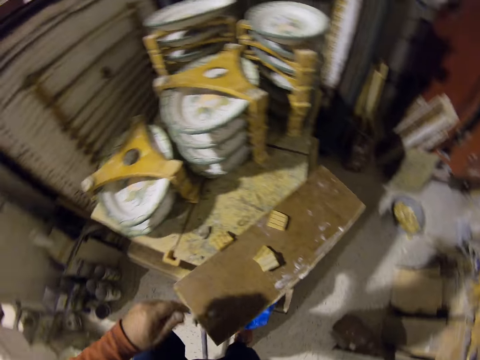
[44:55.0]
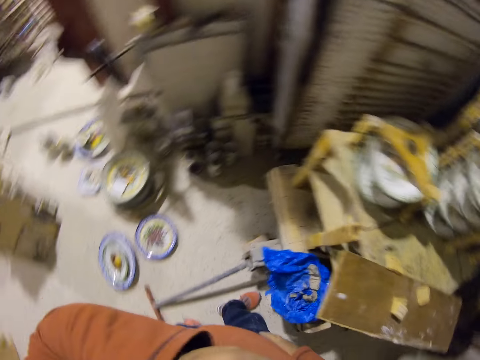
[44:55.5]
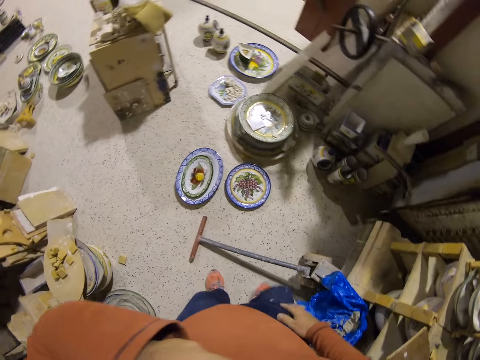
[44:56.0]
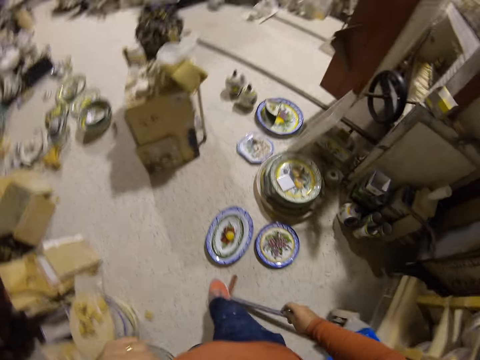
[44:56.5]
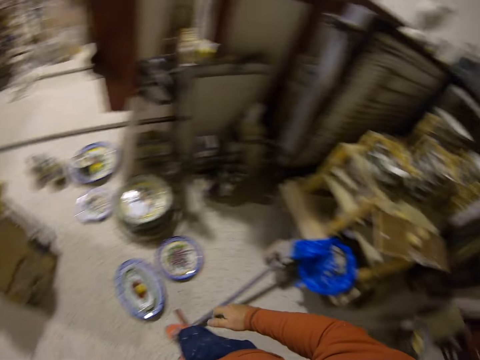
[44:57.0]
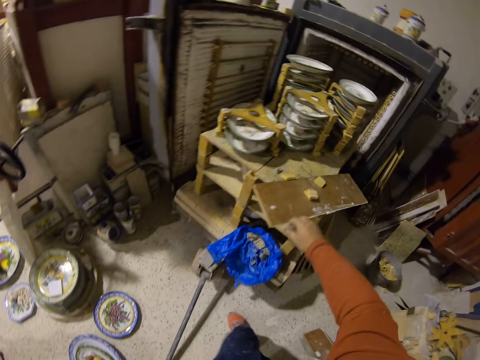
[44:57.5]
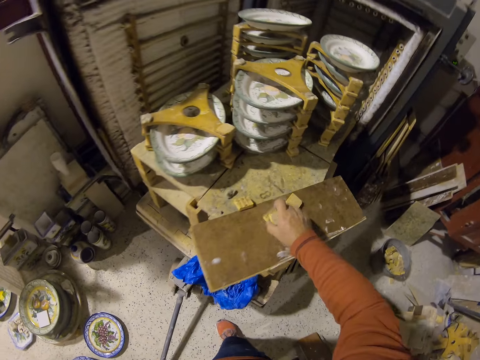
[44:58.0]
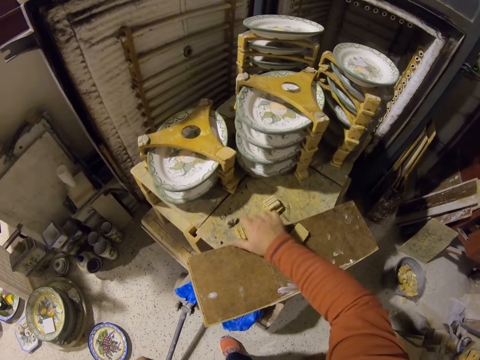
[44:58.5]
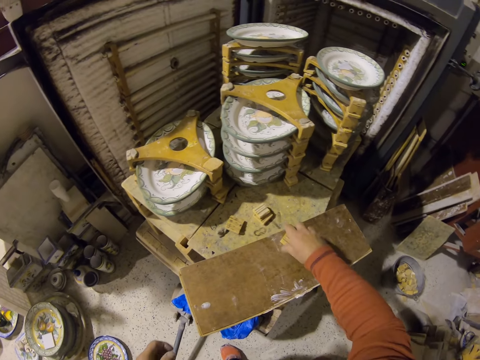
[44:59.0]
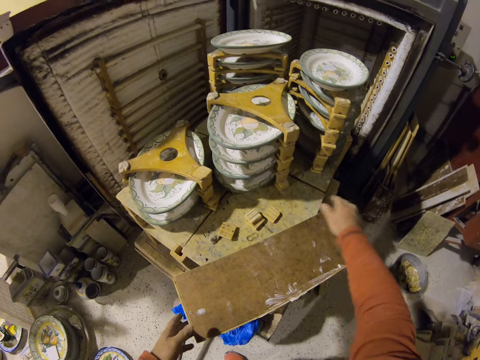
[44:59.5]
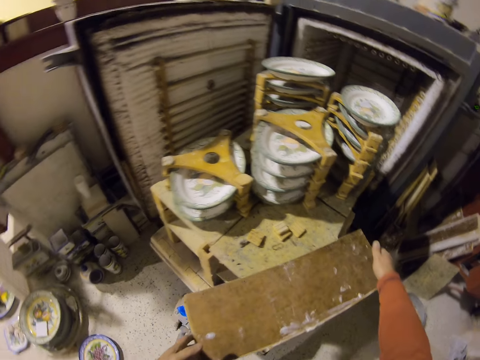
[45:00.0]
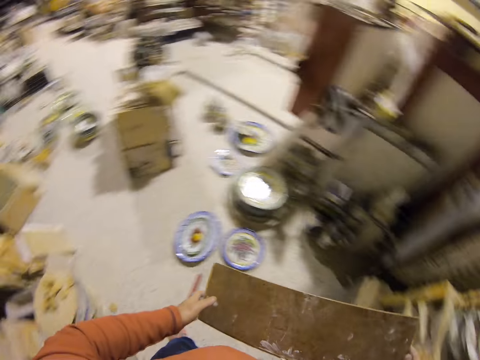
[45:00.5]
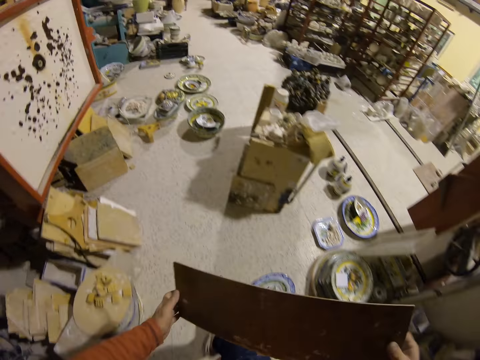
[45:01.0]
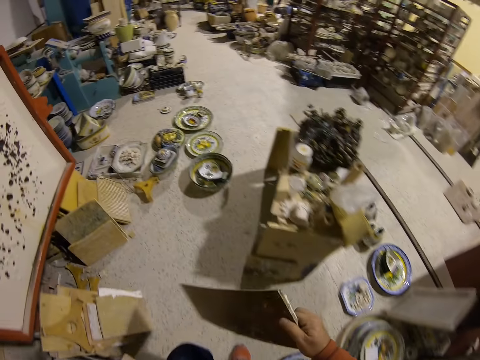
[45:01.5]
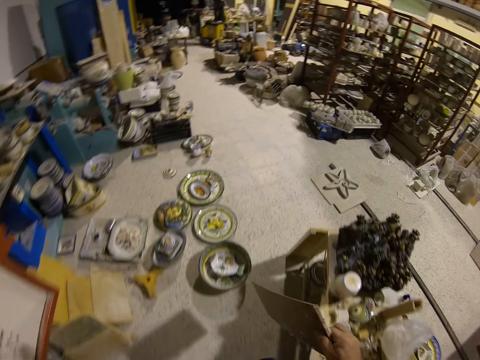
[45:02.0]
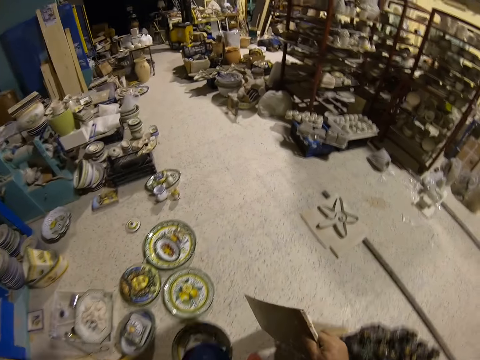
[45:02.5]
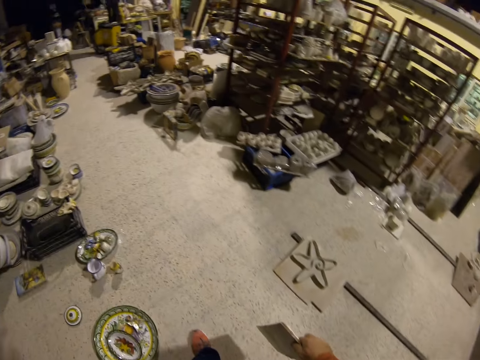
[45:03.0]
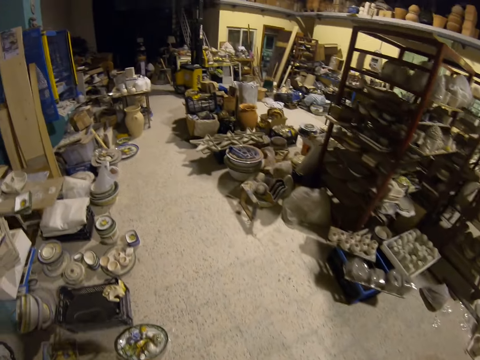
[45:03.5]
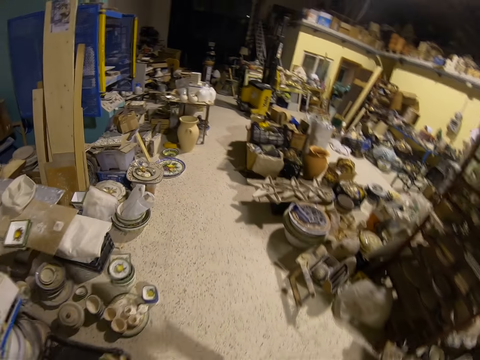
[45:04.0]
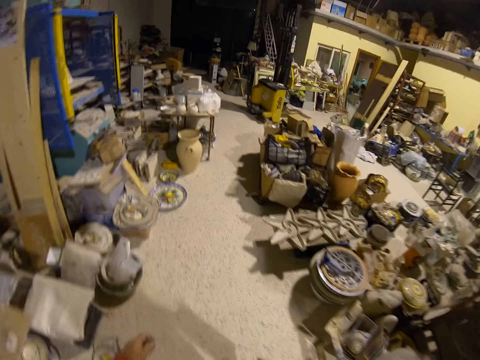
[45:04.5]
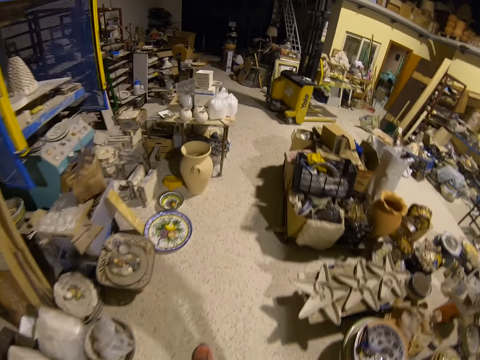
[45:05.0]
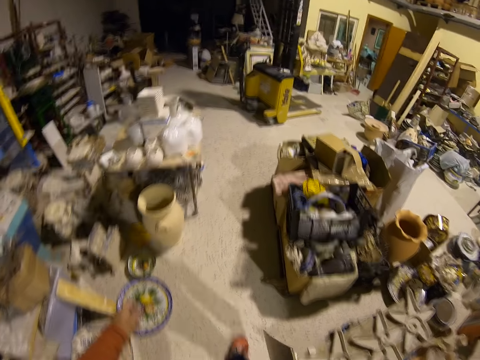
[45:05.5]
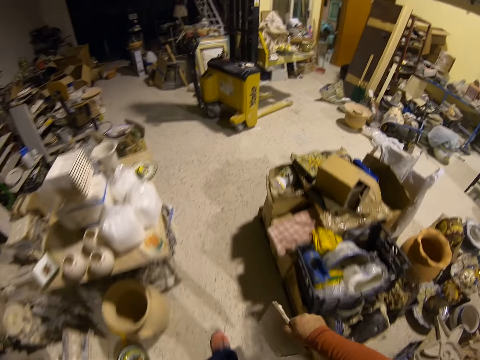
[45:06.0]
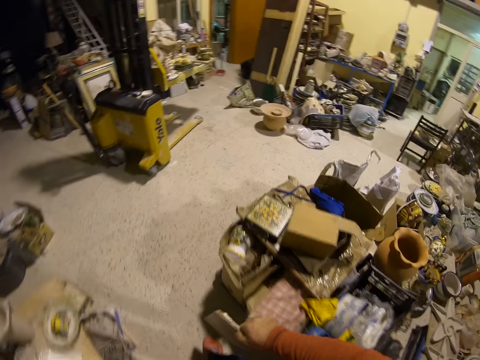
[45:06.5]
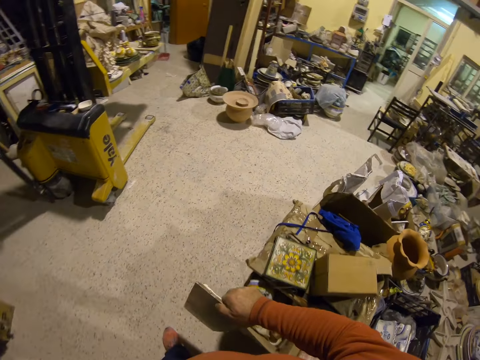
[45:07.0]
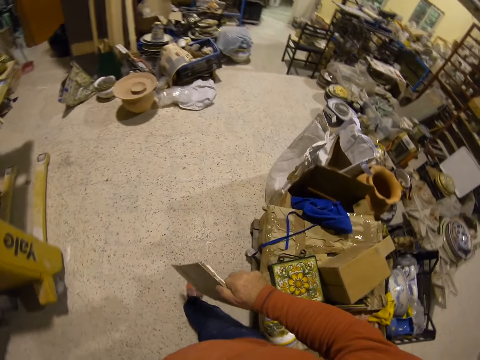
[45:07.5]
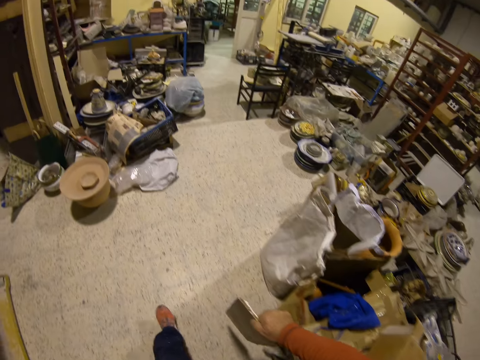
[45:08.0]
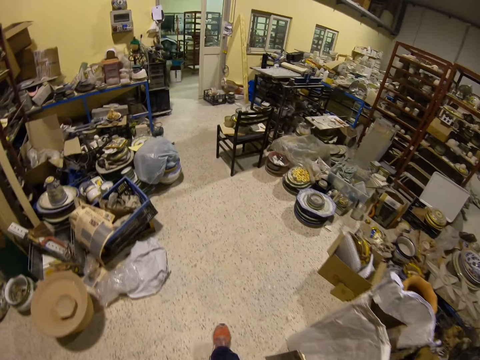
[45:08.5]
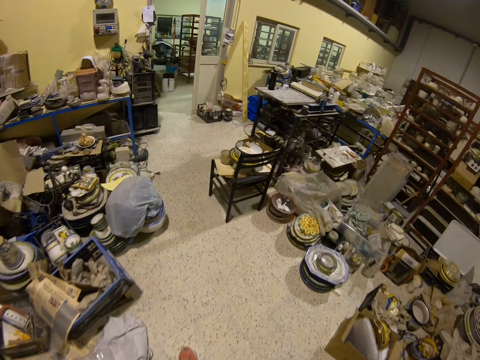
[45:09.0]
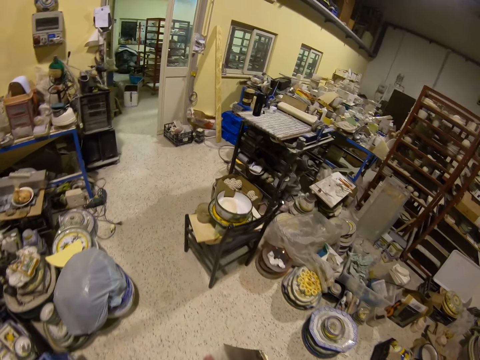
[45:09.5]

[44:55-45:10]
The camera wearer removes something from the wood. They move the wood pieces. They carry the wood board. They pick the wood. They walk in the room.

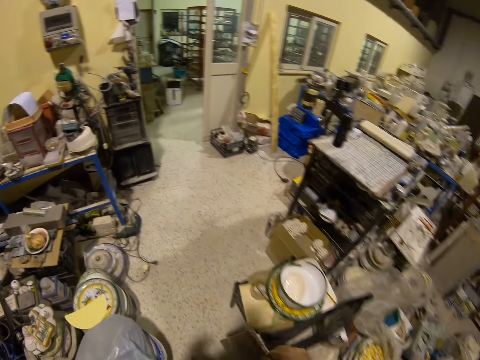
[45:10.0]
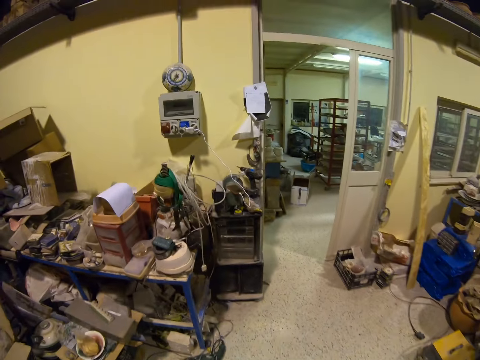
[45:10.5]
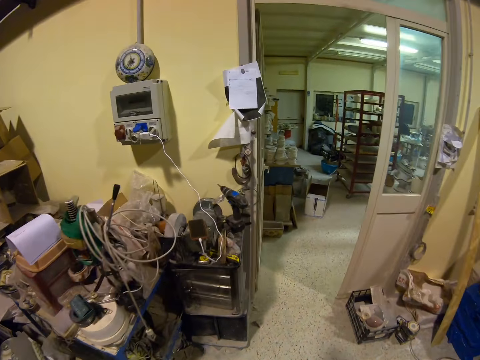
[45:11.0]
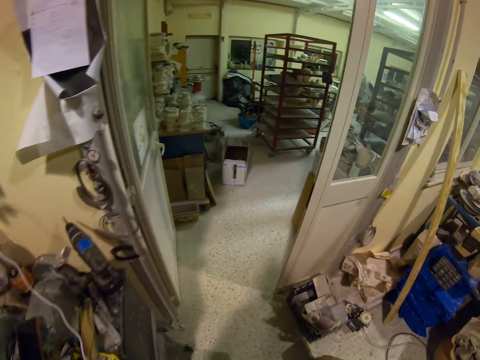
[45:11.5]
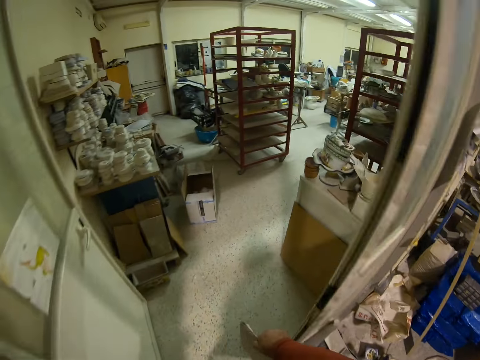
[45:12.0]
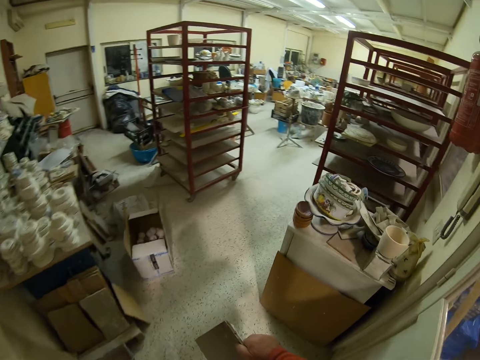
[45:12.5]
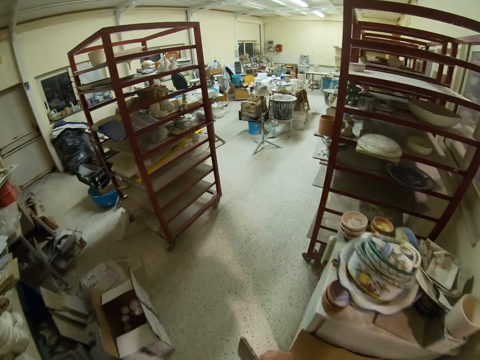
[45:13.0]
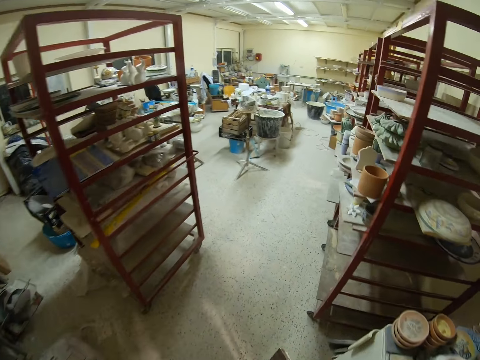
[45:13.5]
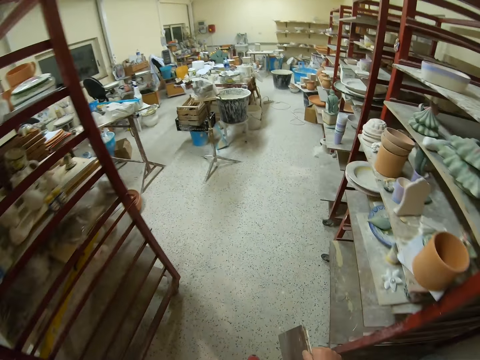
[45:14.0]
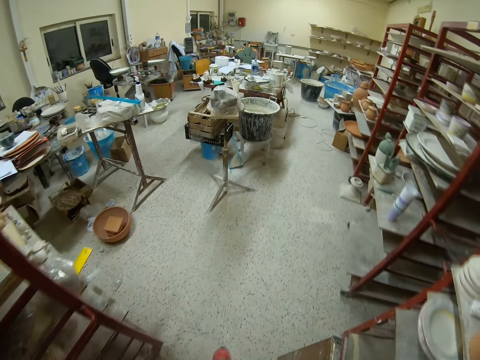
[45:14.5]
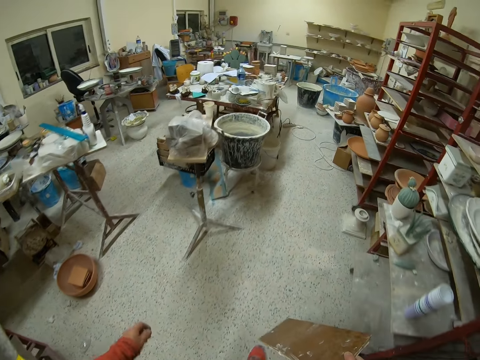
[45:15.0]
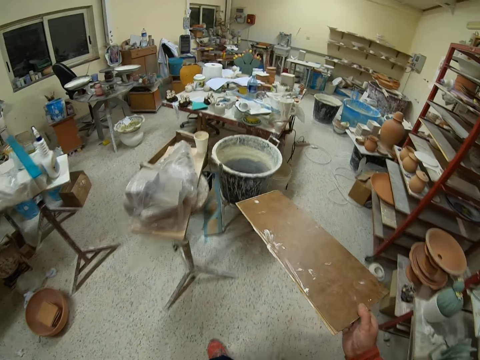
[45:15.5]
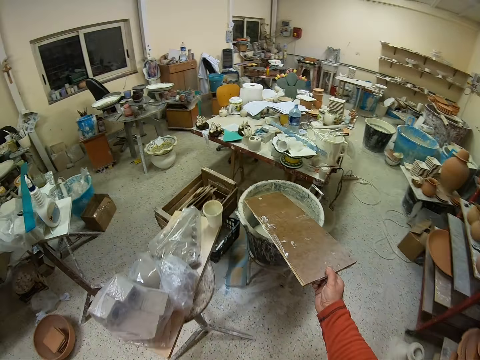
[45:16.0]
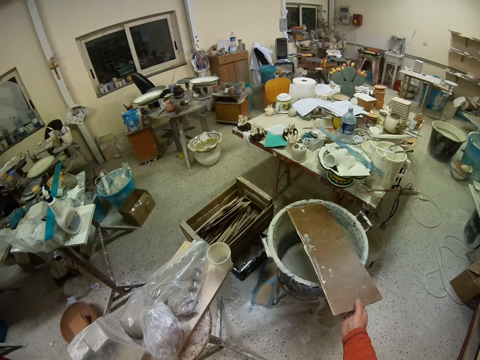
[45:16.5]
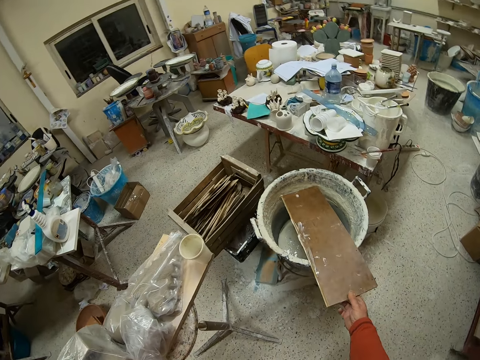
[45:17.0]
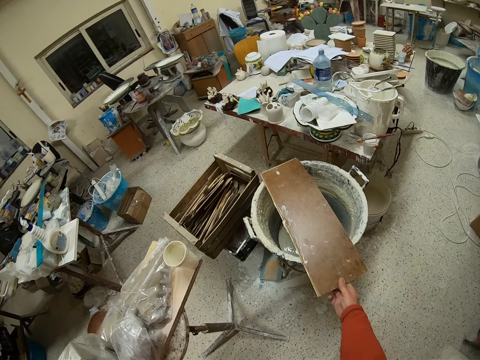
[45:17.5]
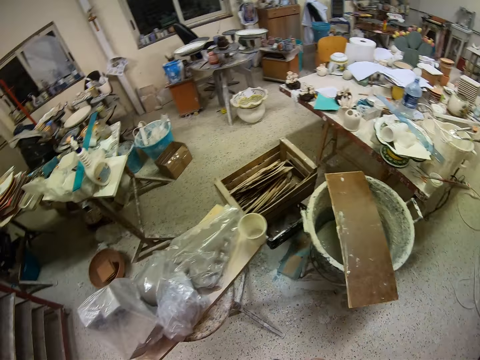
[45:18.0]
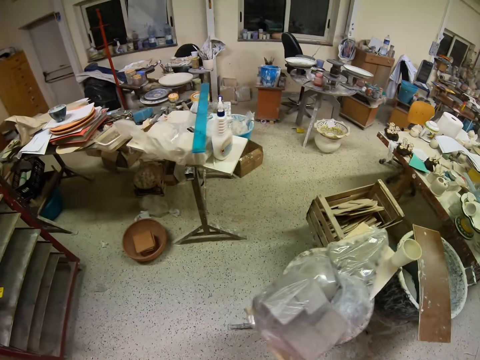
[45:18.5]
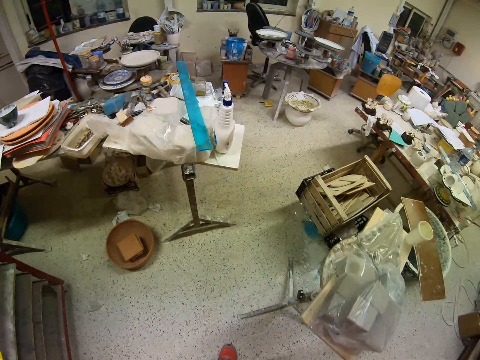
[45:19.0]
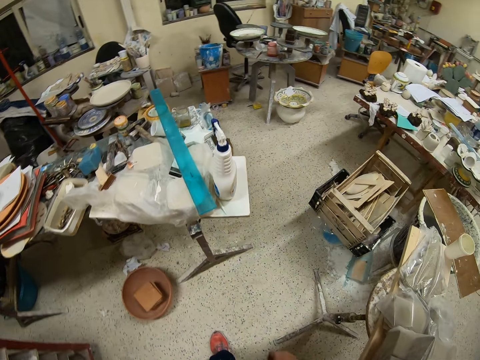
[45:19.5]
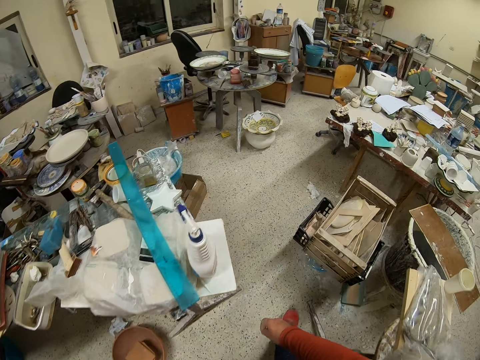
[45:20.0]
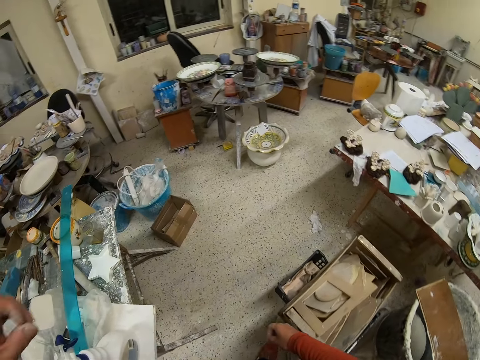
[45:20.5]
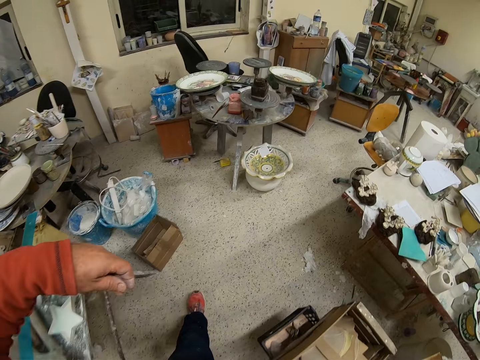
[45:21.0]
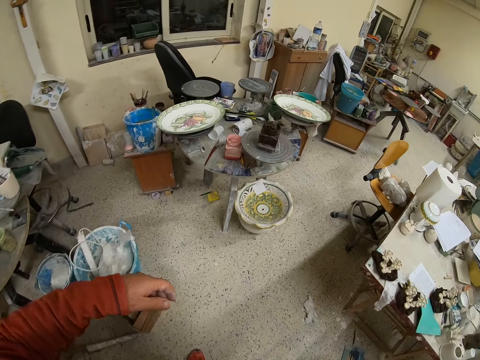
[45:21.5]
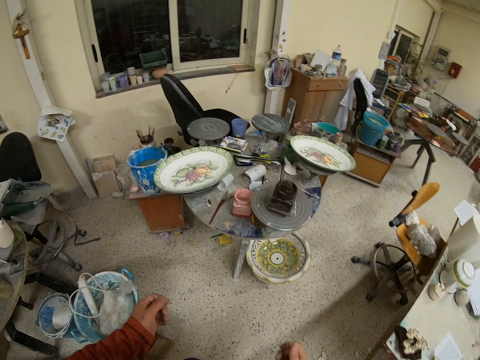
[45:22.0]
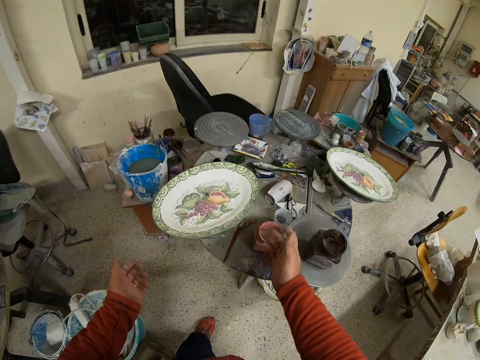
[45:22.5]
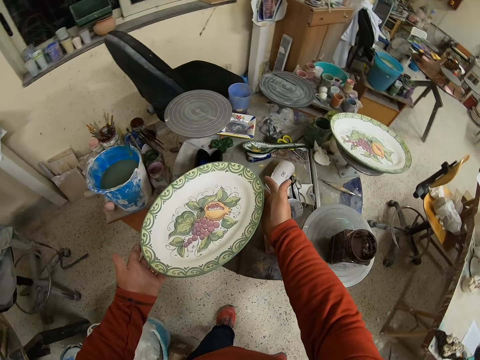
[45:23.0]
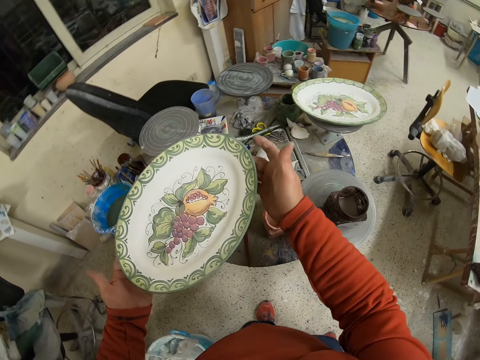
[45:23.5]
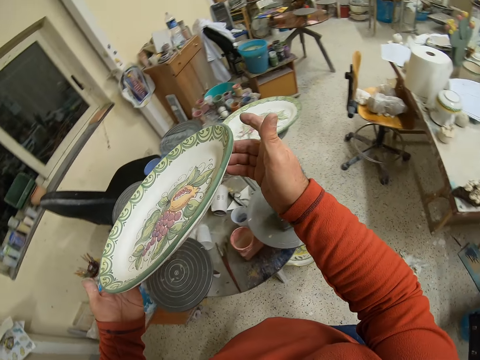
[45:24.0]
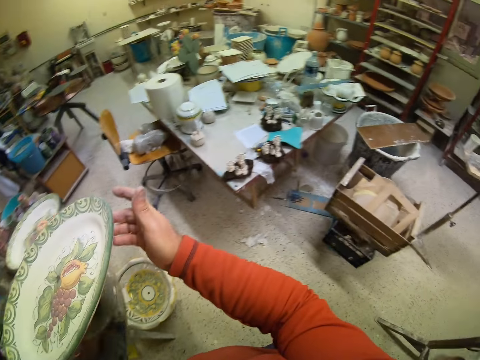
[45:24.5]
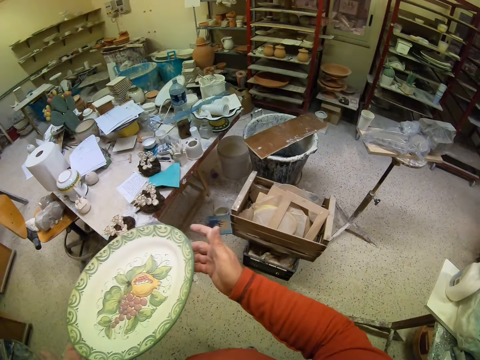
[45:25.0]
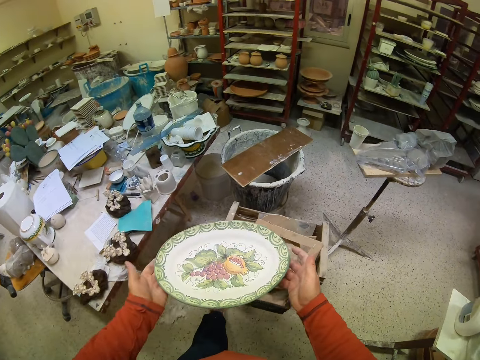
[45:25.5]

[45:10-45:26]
The camera wearer puts down the wood board. They pick a plate or tray.
